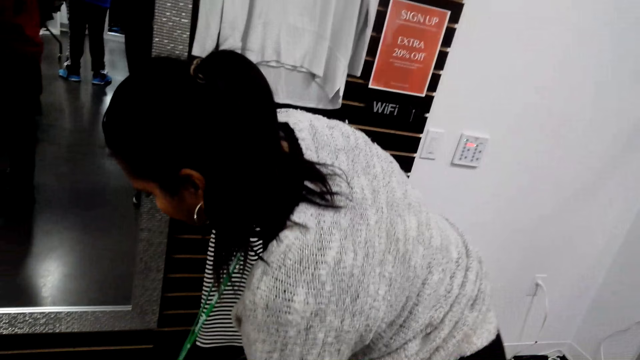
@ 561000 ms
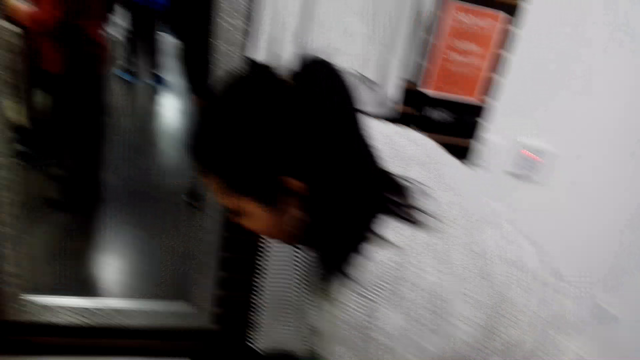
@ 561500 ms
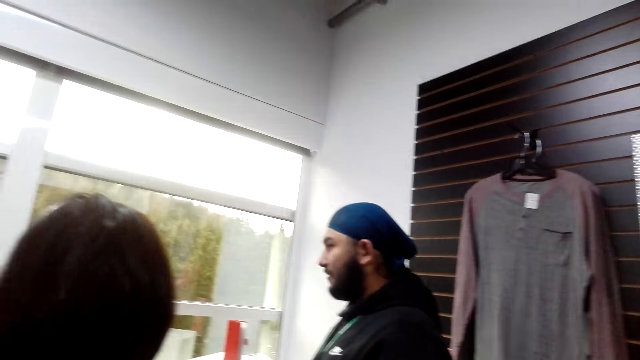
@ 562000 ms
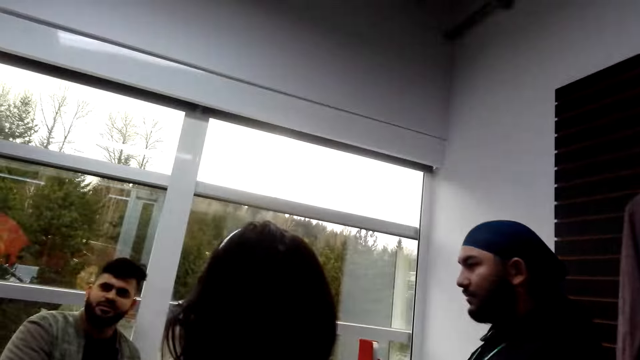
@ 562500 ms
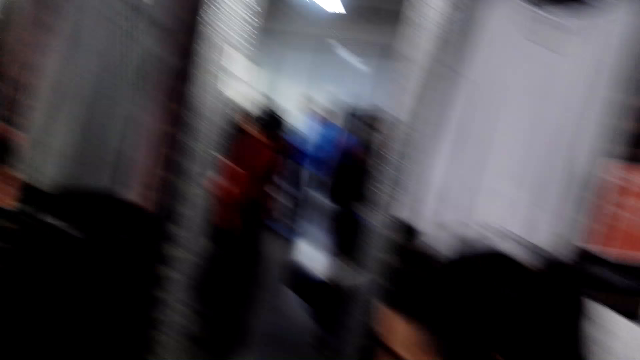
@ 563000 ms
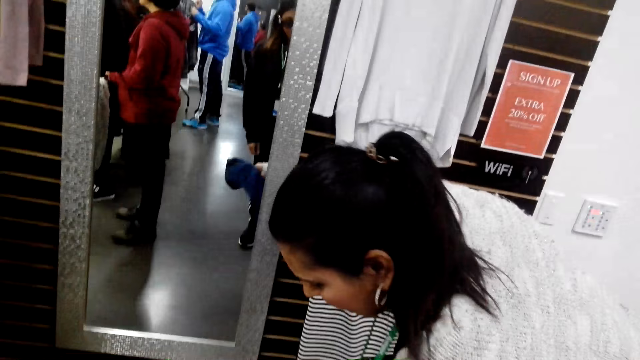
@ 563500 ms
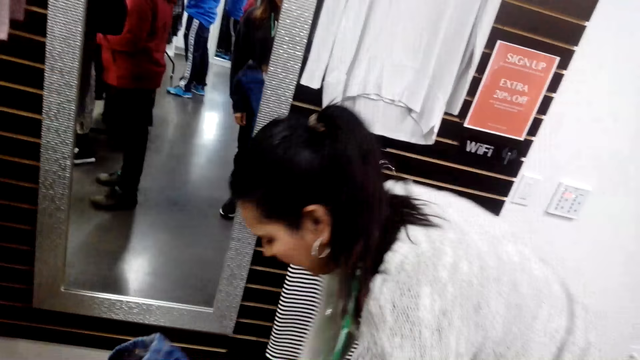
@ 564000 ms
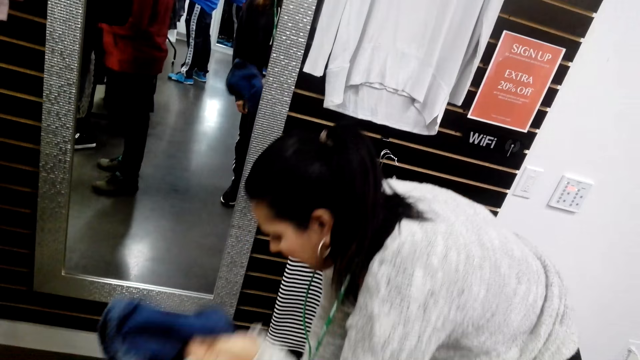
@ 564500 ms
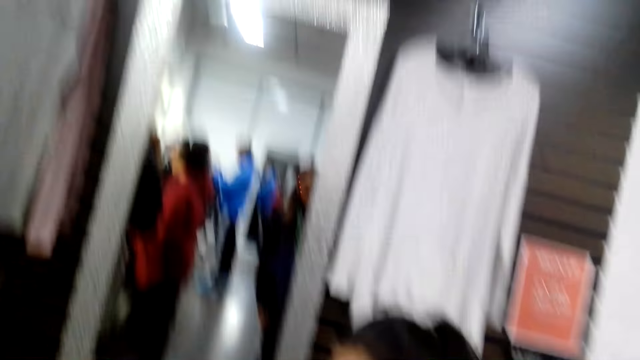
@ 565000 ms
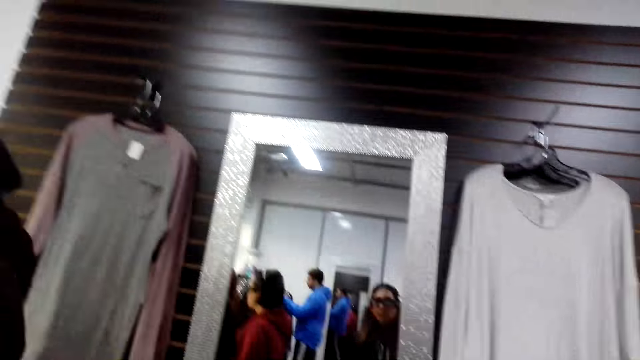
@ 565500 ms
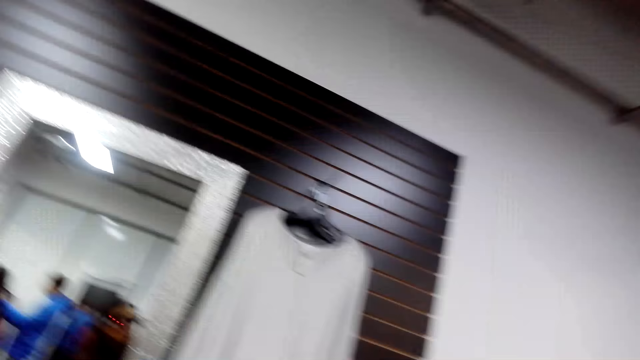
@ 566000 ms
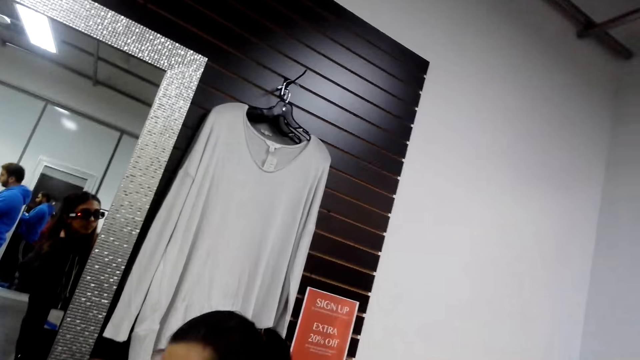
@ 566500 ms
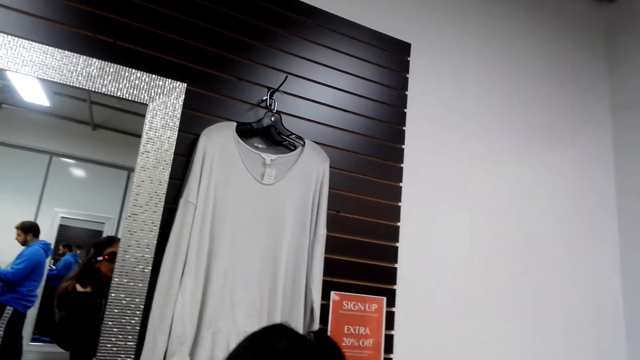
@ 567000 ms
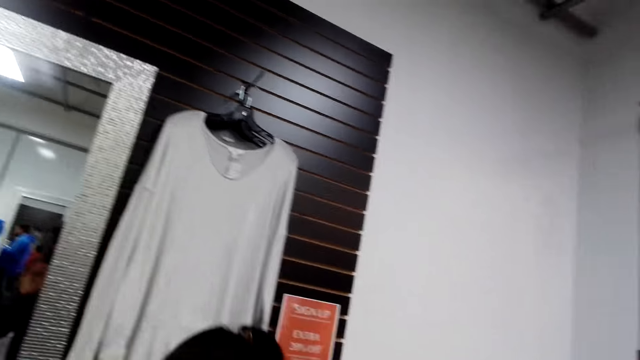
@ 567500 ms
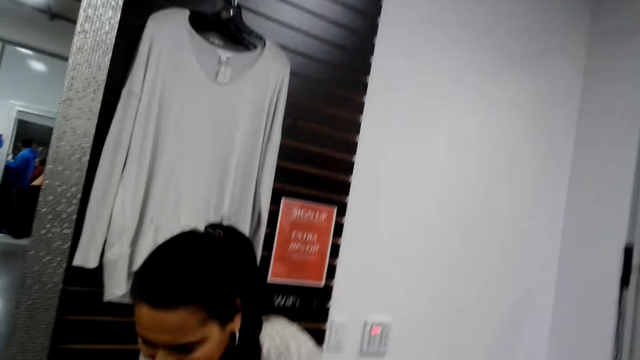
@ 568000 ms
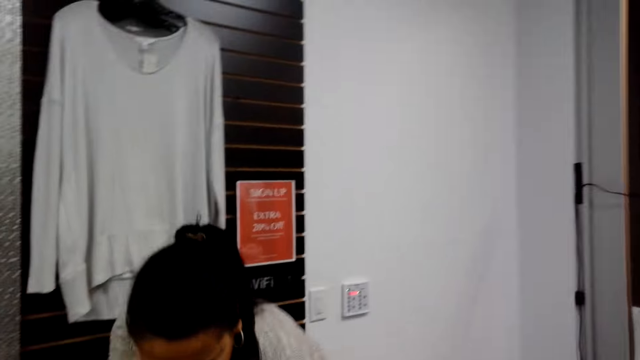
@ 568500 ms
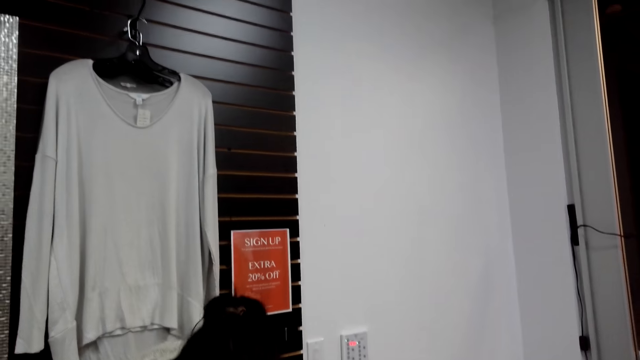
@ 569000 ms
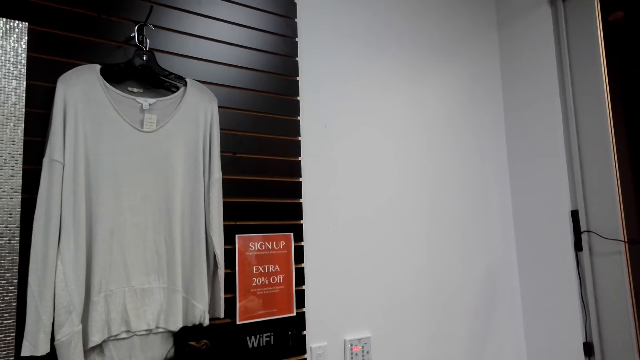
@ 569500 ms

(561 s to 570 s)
The camera wearer looks around, looks at a lady and looks around.

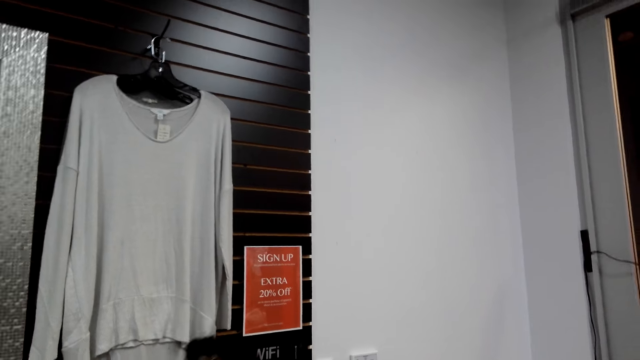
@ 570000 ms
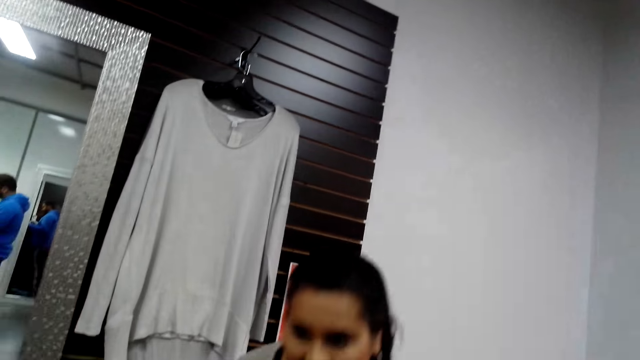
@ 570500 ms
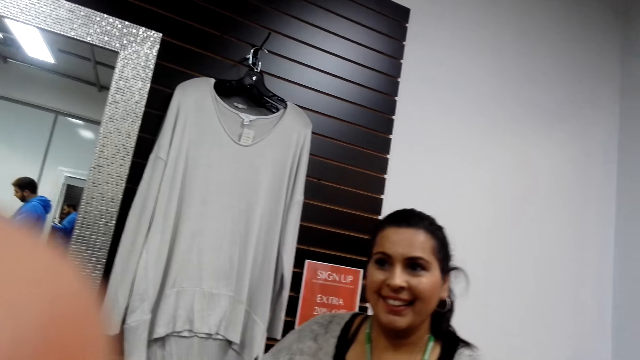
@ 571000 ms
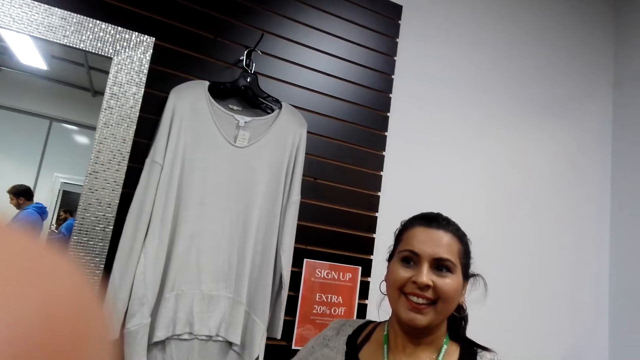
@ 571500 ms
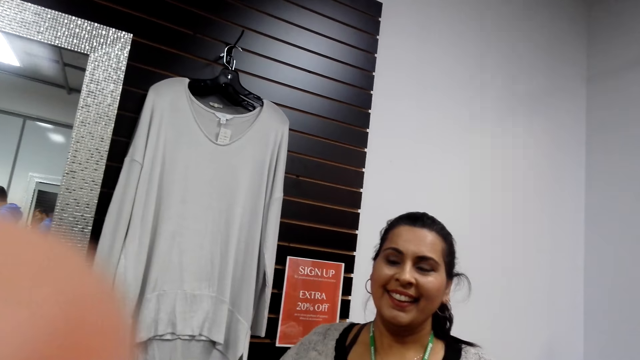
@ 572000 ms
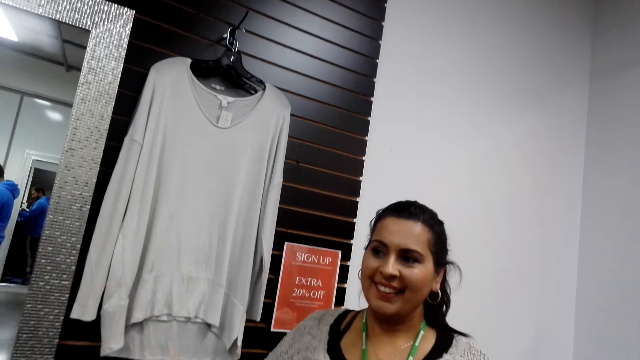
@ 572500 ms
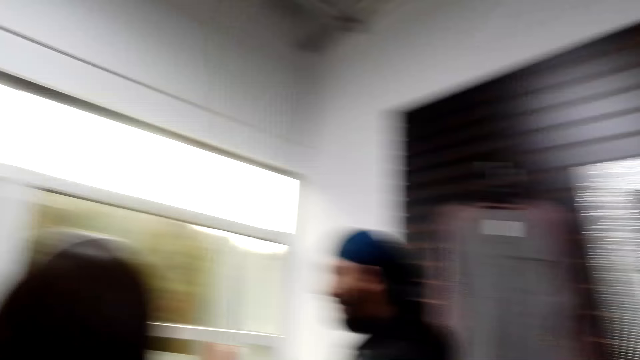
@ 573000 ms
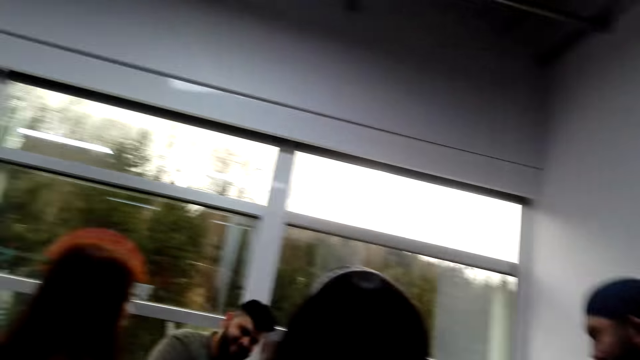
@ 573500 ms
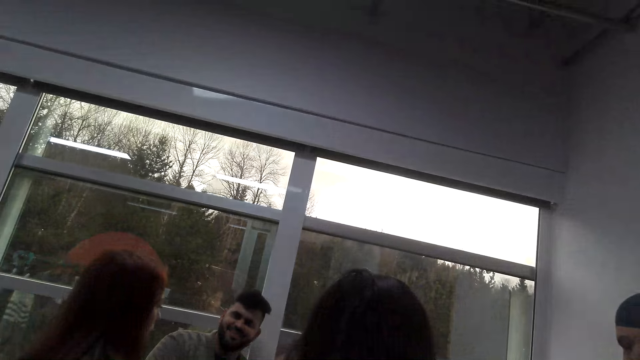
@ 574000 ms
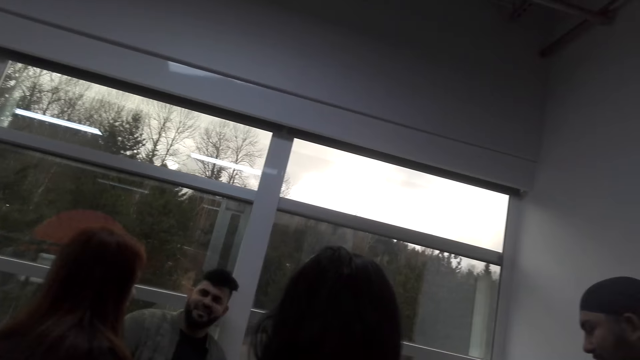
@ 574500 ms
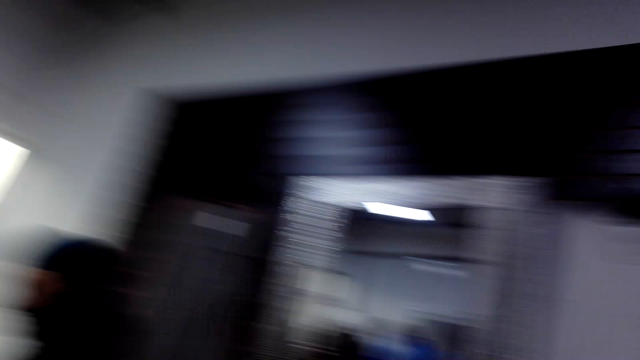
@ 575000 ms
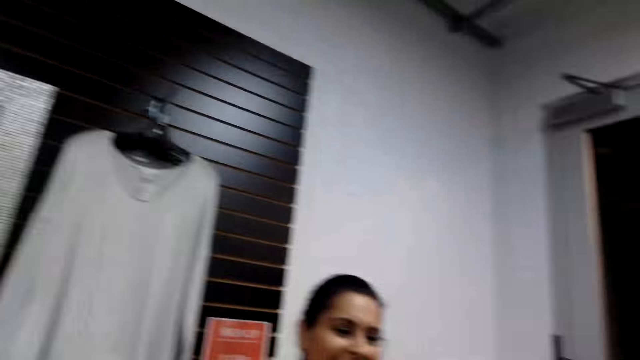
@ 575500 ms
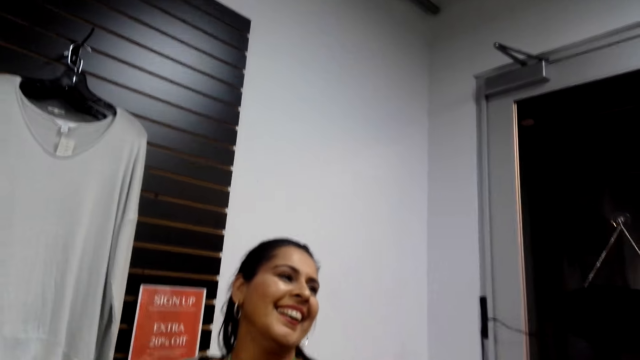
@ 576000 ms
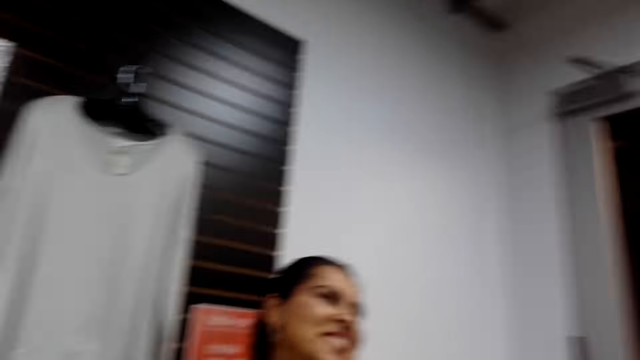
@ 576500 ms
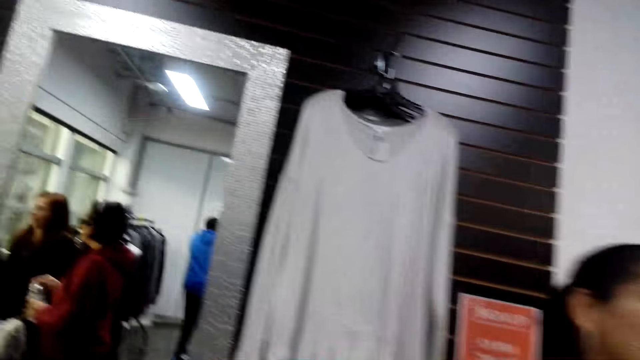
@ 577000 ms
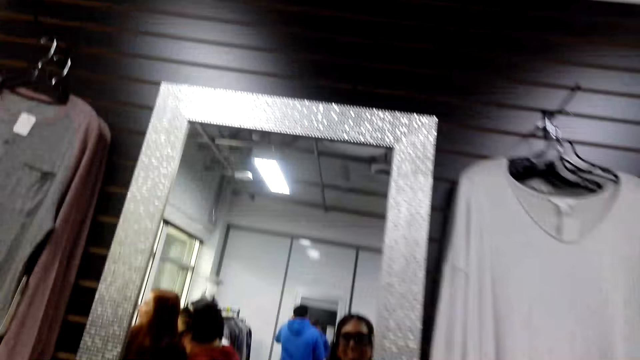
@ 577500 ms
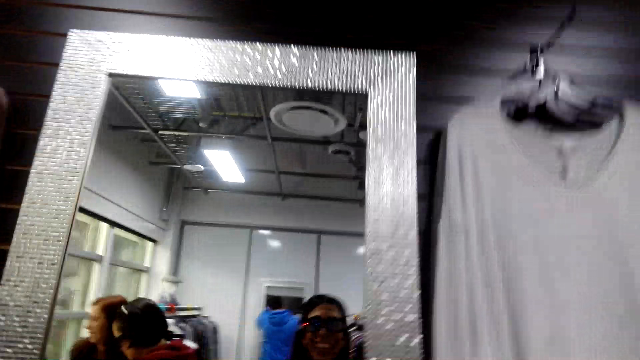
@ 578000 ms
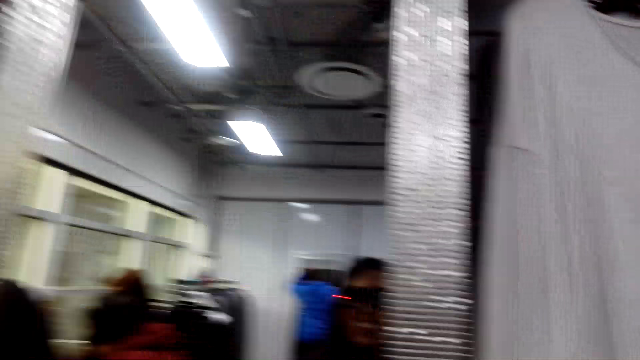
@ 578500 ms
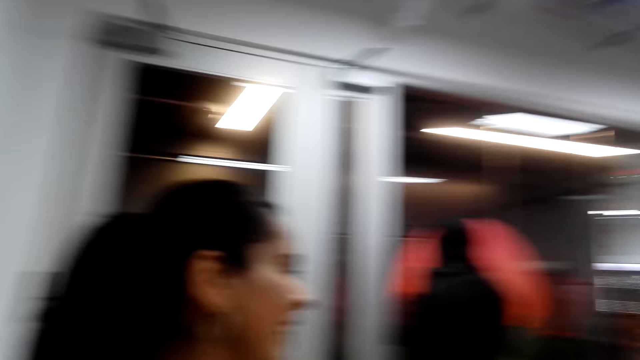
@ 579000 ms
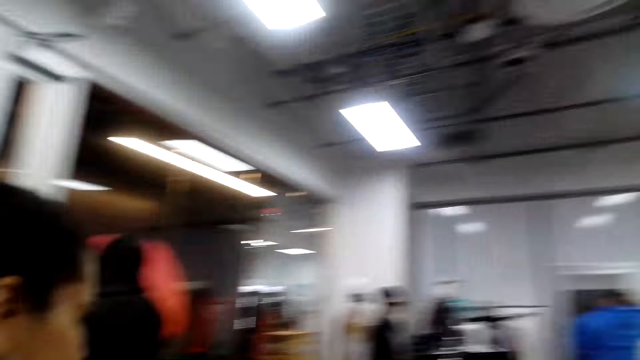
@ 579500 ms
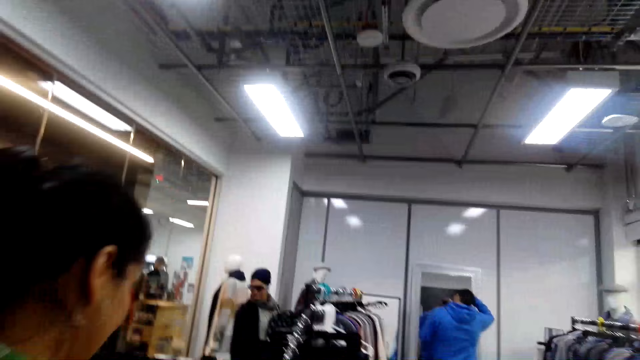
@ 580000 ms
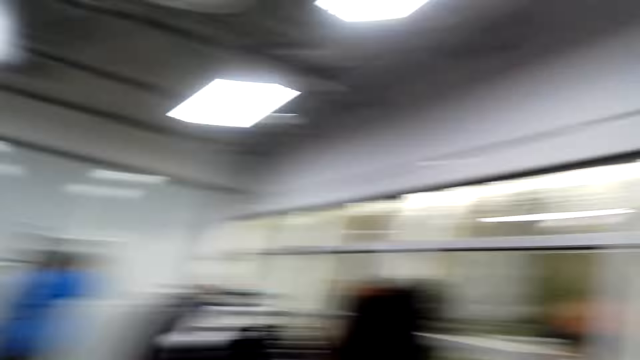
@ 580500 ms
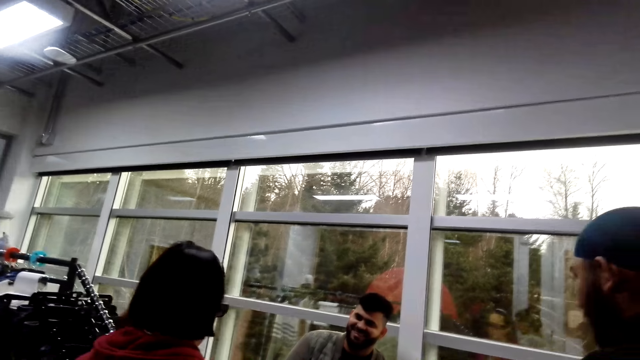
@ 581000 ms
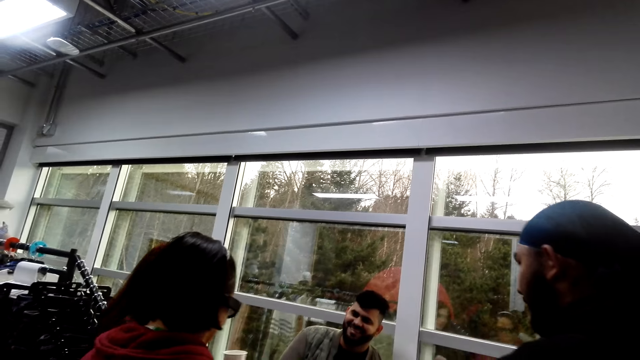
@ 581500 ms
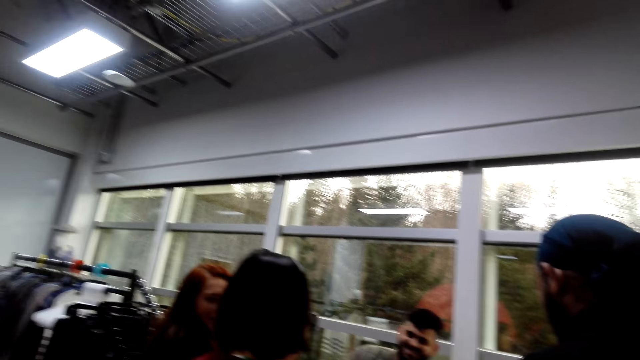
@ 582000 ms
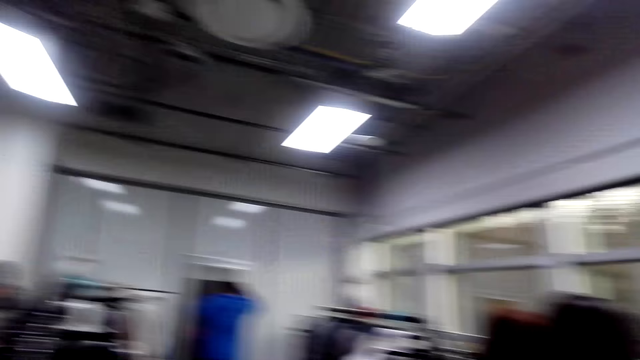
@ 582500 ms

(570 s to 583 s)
The camera wearer looks at a lady, looks around and looks at the lady. They talk to the lady, look around, look at the mirror and look around.
